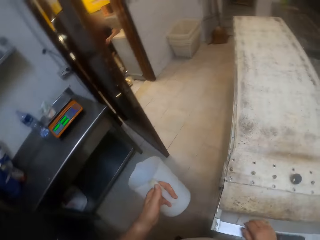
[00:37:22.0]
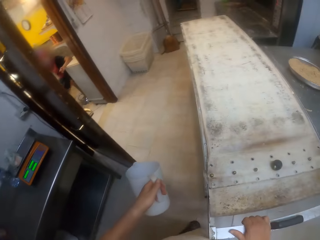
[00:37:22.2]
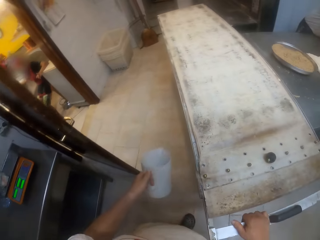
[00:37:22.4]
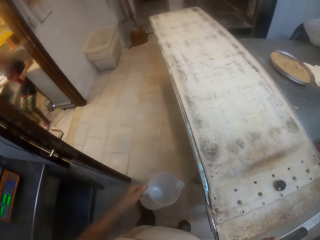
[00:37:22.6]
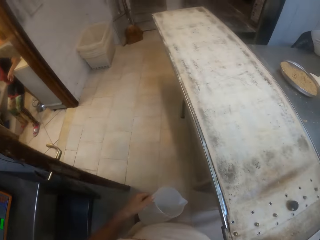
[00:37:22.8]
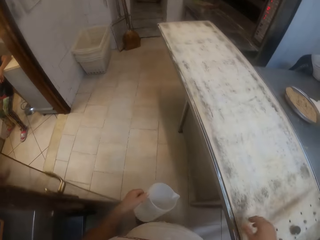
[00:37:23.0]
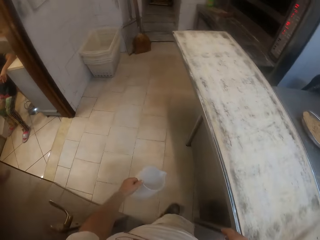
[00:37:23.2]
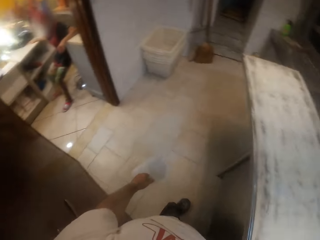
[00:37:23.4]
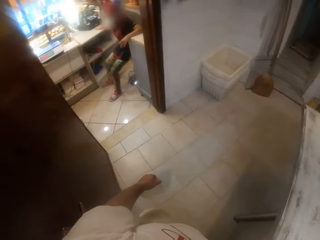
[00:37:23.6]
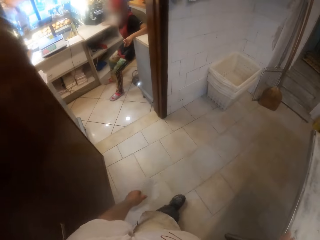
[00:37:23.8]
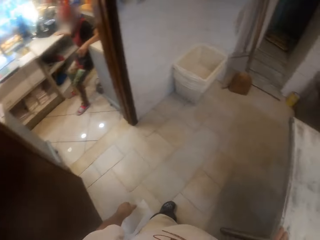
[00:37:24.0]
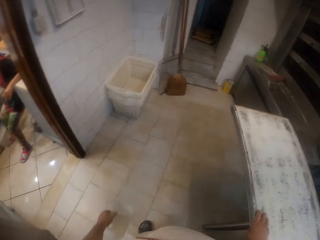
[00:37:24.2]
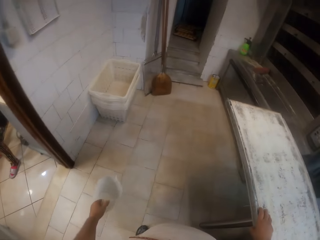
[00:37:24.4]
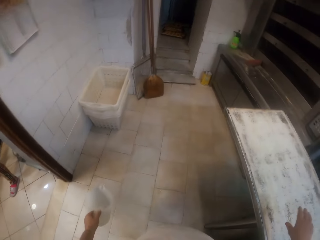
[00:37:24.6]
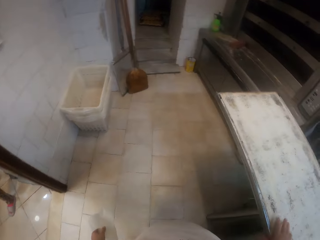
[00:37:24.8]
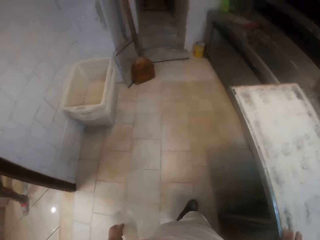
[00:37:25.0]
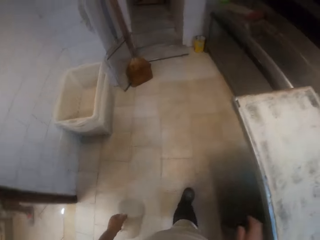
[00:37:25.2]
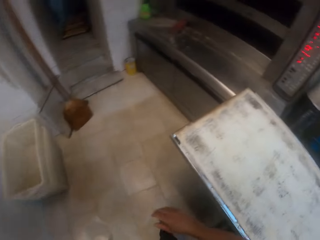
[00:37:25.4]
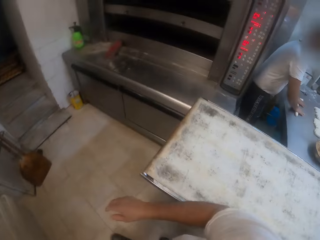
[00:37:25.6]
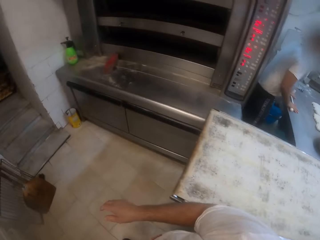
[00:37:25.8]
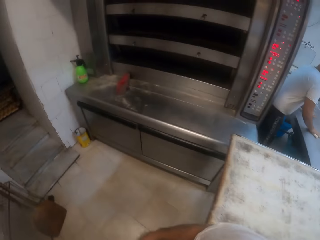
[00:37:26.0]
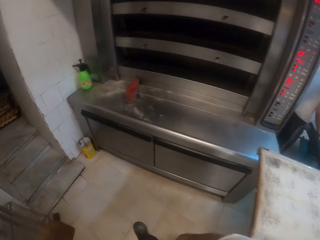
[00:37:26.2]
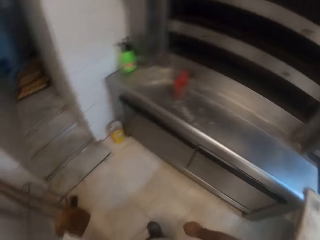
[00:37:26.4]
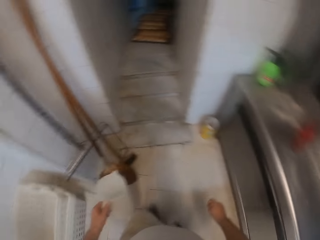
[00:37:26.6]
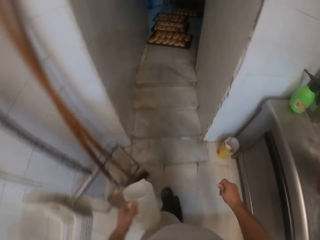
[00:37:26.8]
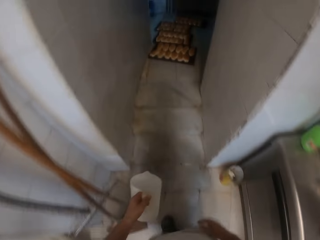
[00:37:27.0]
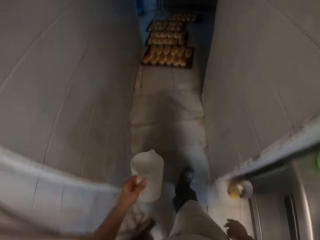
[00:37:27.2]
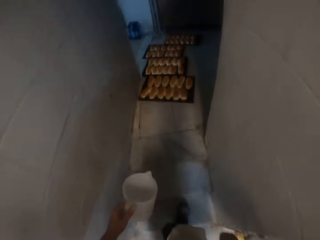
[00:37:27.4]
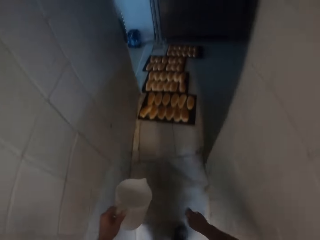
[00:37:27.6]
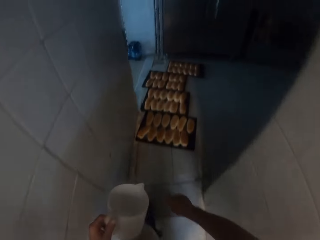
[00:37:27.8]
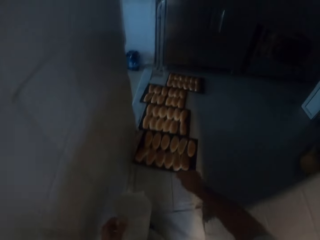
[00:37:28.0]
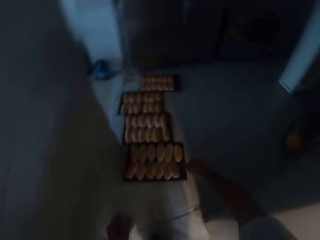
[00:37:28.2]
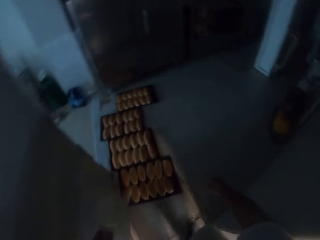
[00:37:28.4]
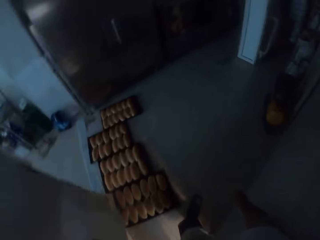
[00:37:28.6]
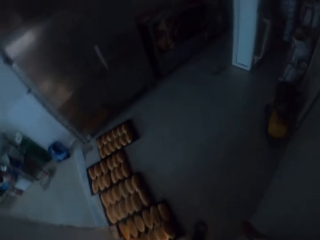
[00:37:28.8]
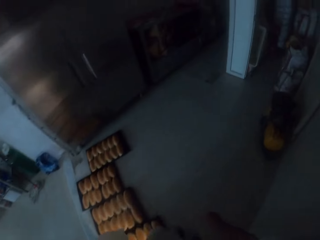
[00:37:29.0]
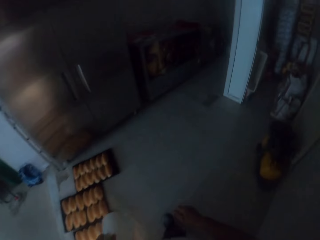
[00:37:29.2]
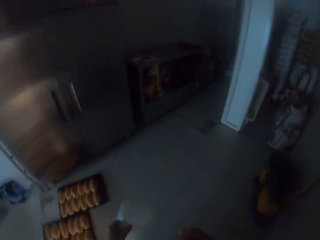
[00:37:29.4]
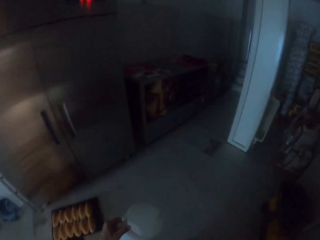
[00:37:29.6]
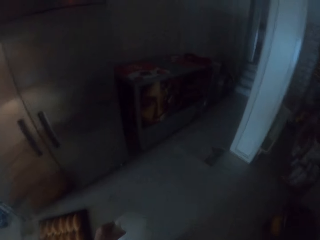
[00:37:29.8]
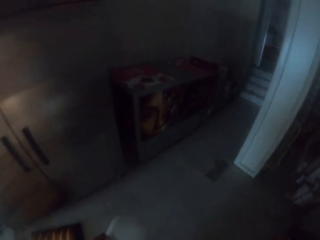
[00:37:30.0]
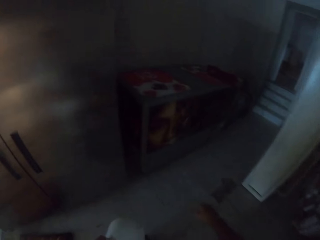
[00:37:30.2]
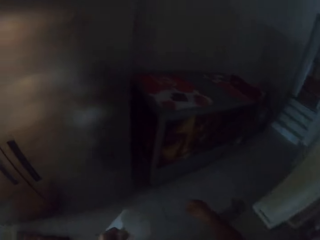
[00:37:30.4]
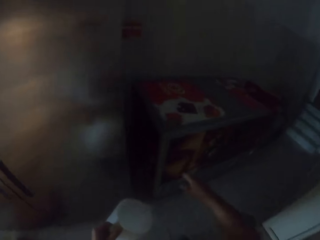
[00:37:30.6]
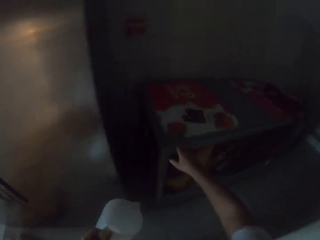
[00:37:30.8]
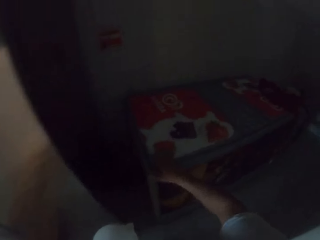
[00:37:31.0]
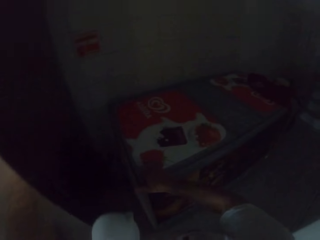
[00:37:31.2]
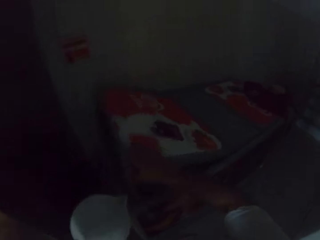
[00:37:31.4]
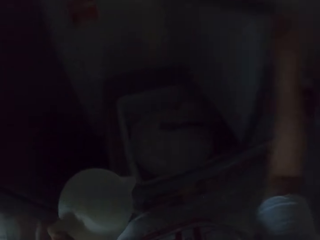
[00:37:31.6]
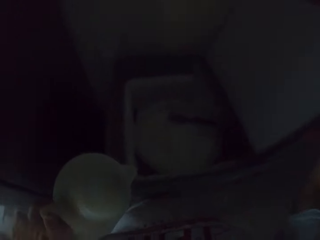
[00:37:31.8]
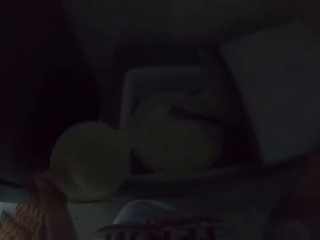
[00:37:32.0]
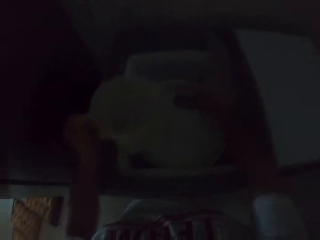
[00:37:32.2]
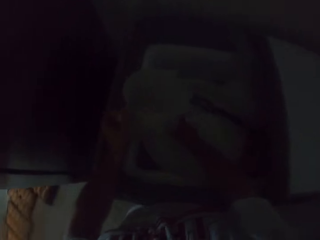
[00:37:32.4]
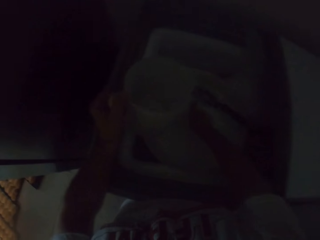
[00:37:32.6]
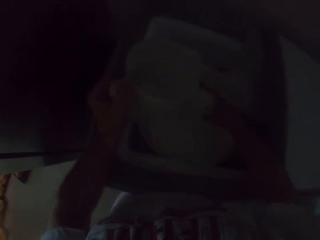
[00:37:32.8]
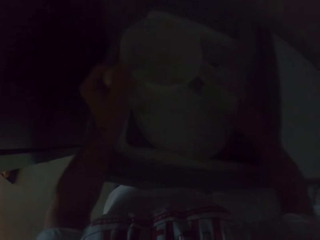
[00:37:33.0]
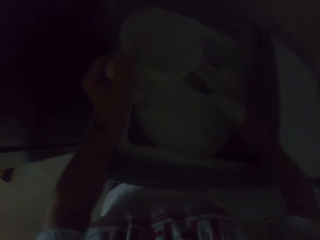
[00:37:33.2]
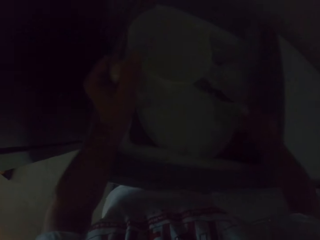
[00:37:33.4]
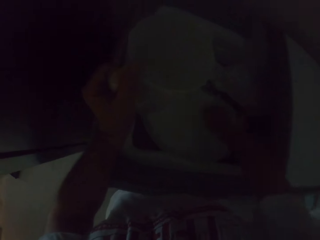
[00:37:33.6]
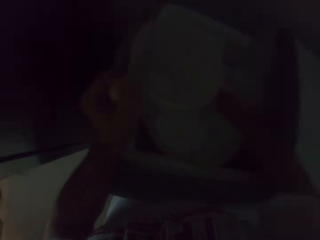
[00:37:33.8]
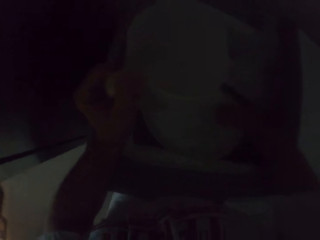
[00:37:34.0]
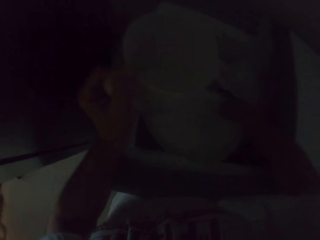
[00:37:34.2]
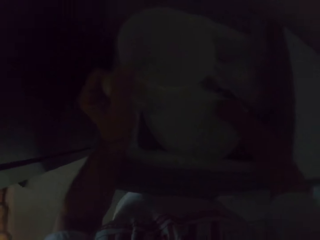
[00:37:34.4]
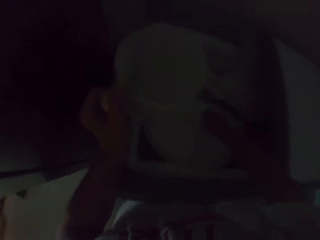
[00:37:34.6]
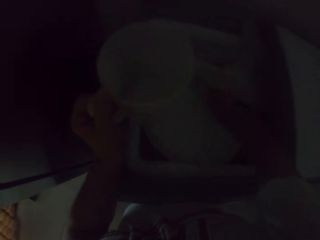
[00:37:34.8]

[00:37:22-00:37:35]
The camera wearer passes the jug from his right hand to his left hand. He walks around. A man rolls a piece of dough on the table with both hands. The camera wearer walks out of the bakery into a store. He lifts the lid of a container in a trolley on the floor with his right hand. He picks up a scoop from the container with his right hand. He stirs flour.

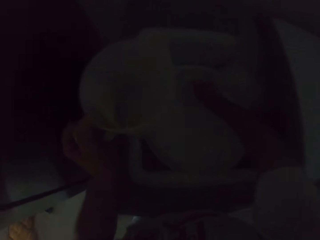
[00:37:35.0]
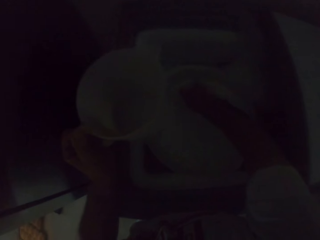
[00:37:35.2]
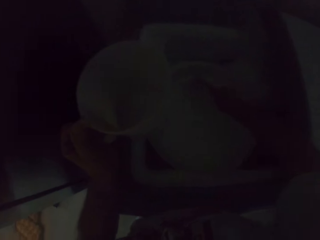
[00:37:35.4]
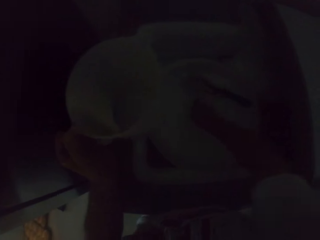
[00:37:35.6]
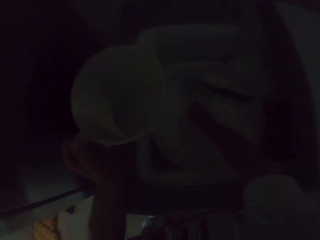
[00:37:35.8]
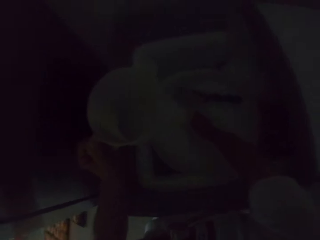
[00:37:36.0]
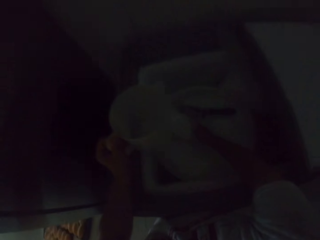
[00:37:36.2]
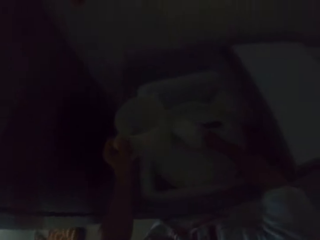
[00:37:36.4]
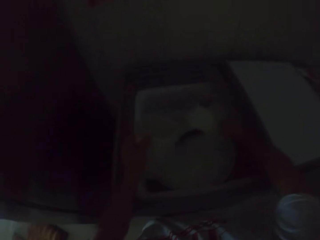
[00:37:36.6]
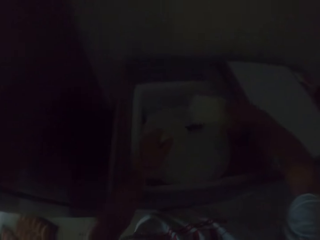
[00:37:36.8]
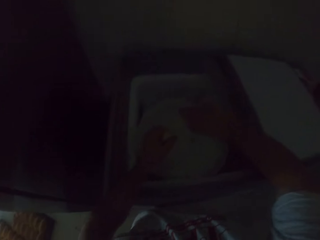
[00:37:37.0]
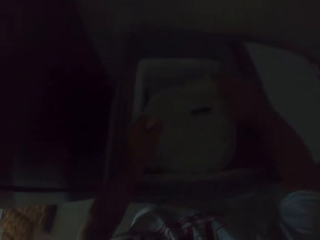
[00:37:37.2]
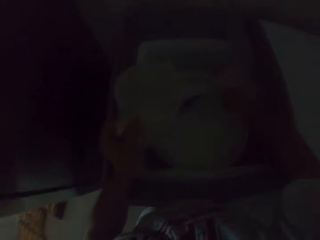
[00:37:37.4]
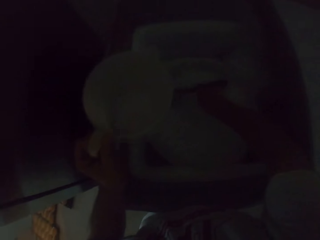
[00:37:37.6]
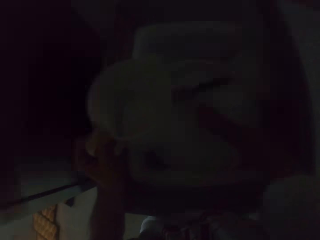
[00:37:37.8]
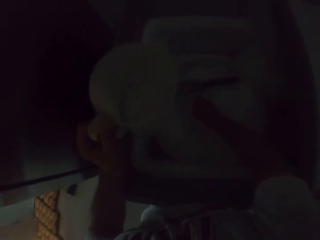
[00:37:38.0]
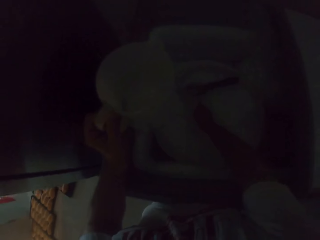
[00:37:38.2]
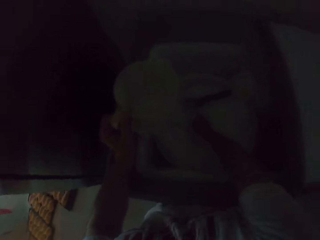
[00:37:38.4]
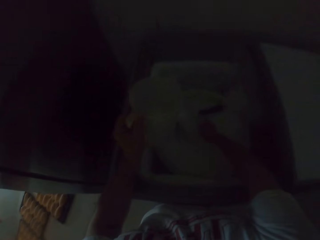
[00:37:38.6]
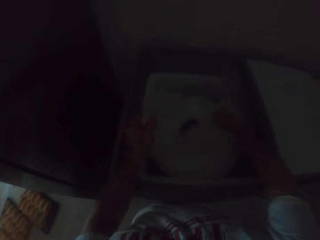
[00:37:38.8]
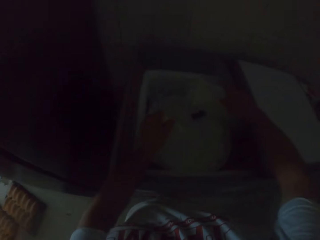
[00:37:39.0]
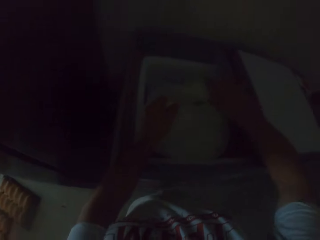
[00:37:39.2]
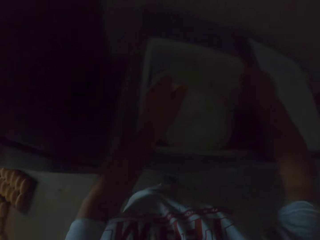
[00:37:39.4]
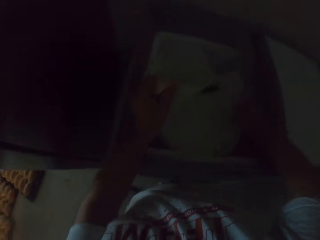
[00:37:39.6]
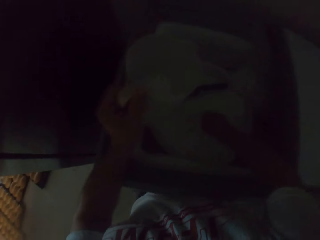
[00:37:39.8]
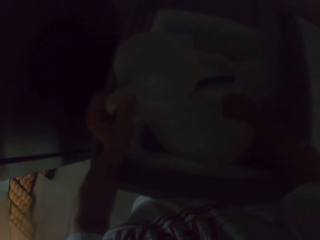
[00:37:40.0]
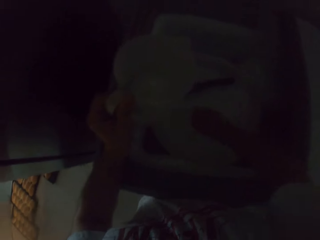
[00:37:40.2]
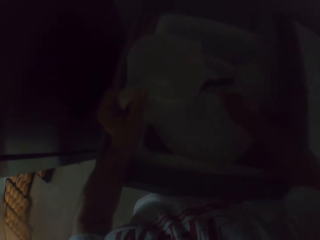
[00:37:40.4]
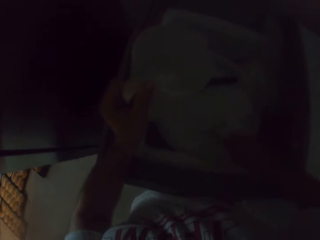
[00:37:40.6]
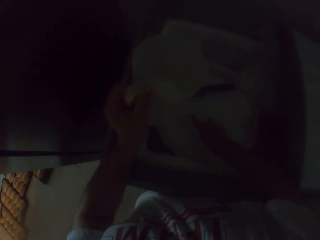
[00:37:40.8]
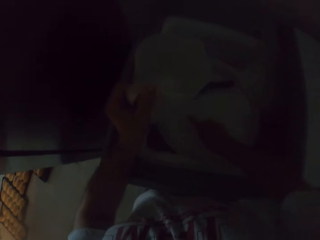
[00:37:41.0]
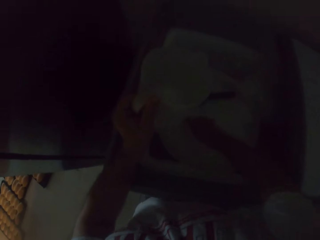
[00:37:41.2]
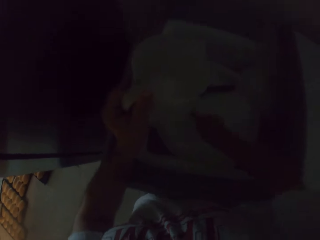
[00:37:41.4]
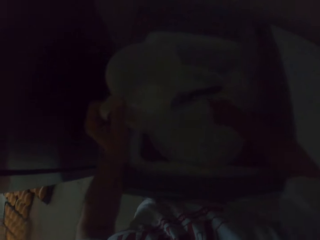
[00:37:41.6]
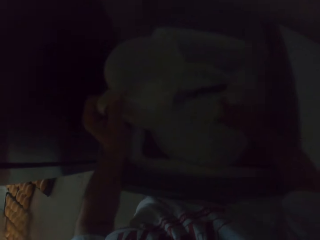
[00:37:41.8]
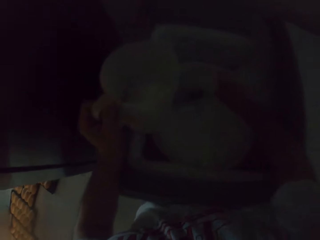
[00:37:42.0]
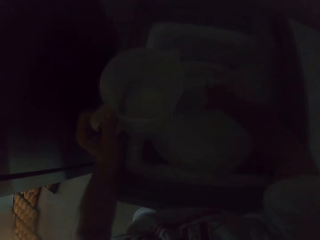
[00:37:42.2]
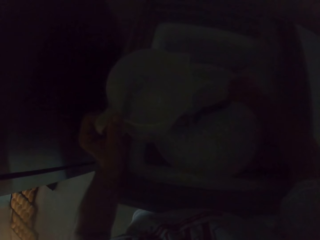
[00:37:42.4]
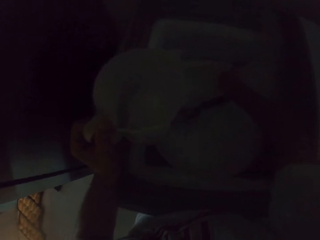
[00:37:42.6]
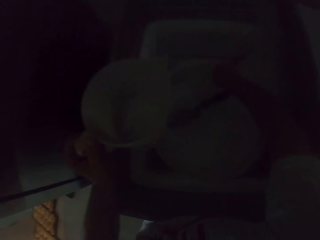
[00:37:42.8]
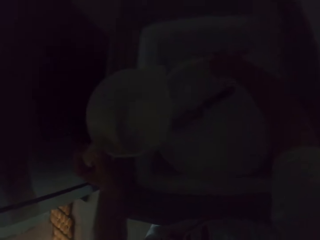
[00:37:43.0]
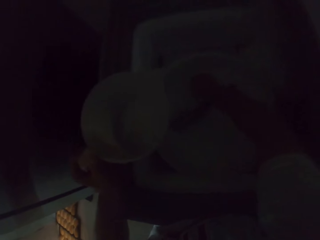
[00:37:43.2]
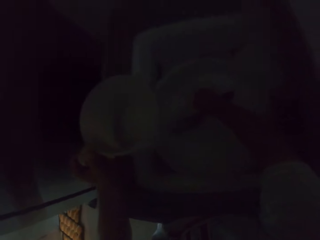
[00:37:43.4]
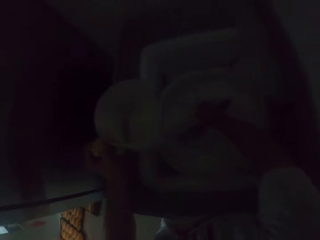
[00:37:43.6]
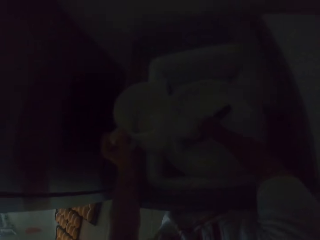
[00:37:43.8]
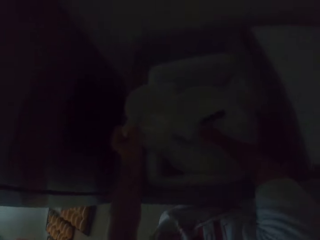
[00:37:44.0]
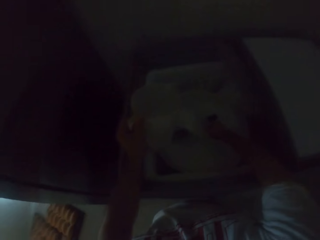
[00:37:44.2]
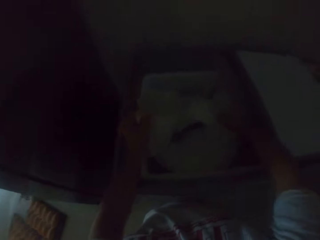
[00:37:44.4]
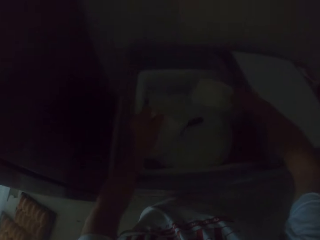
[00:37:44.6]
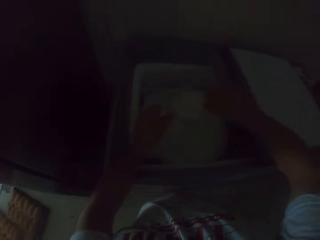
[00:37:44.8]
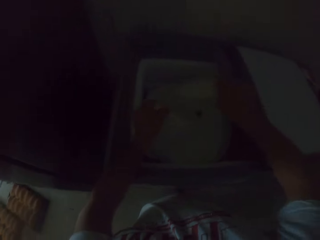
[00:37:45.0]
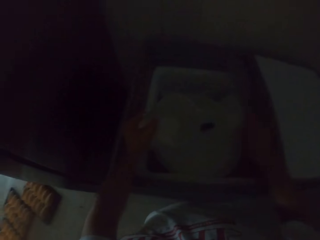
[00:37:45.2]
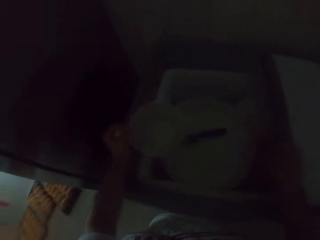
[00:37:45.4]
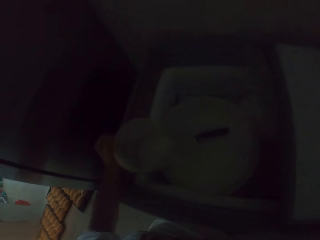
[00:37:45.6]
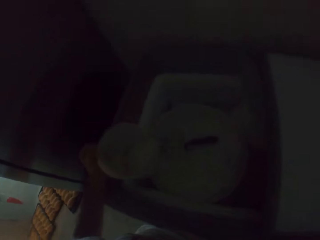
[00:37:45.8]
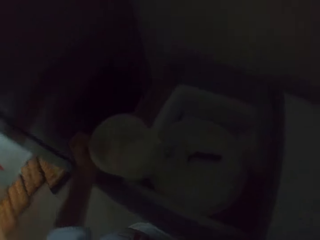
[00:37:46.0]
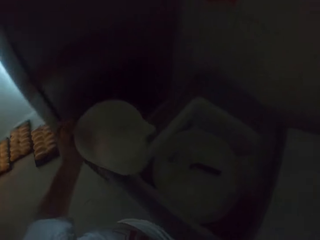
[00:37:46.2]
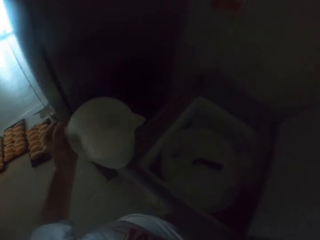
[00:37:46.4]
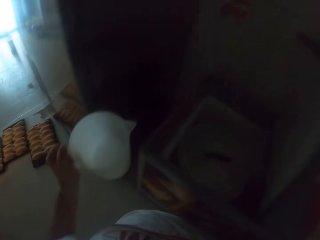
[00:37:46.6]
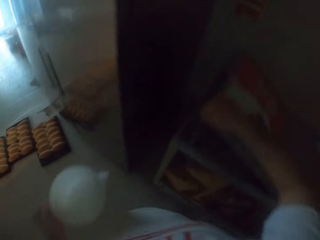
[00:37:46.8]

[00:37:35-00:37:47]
The camera wearer scoops sugar from the container into the jug with the scoop in his right hand. He pours flour on the jug. He scoops the flour and pours the flour on the jug. He stirs the flour. He scoops the flour and pours the flour on the jug.
